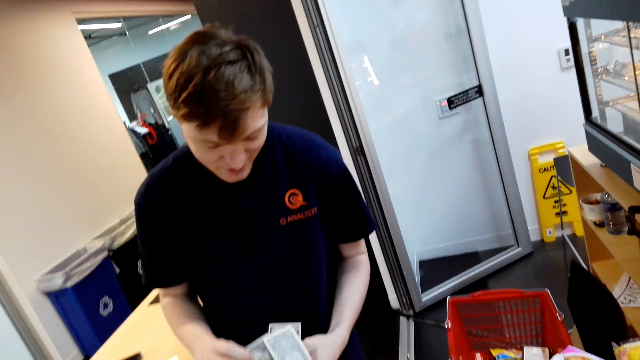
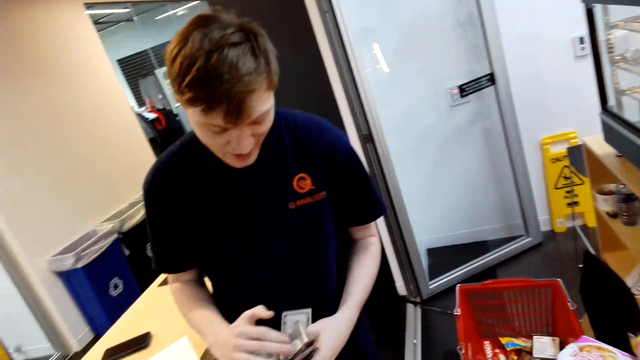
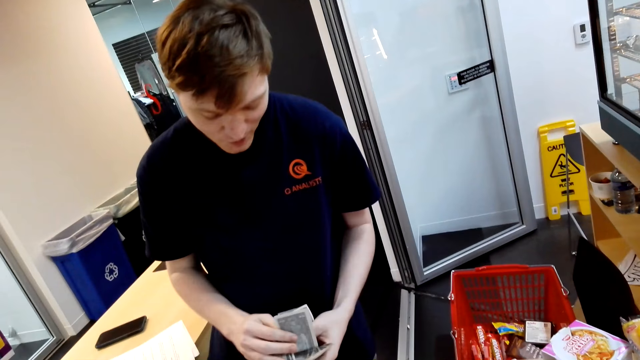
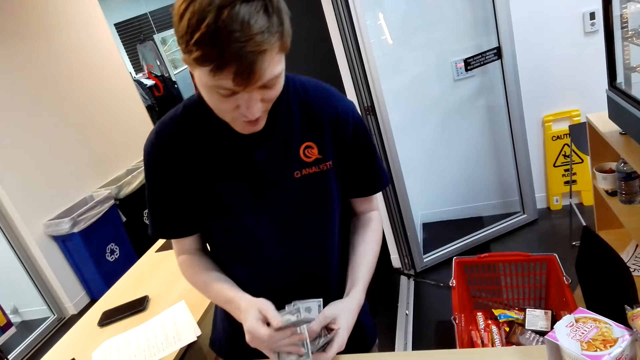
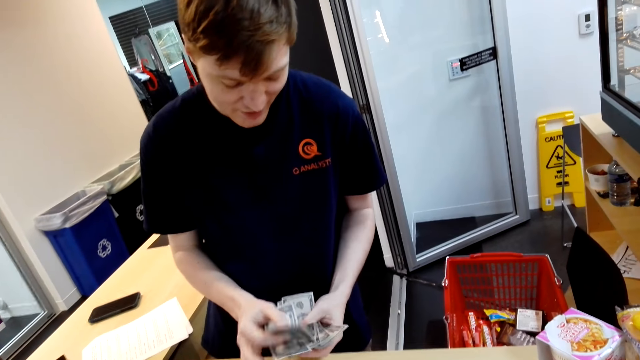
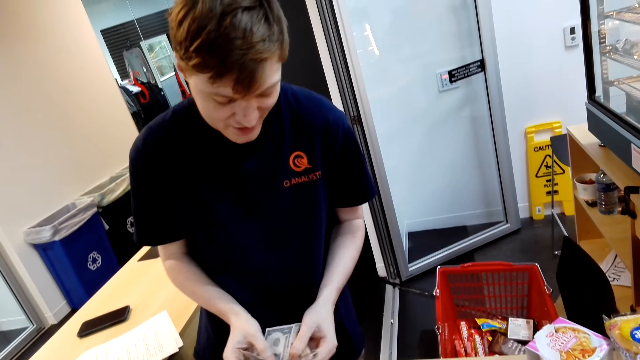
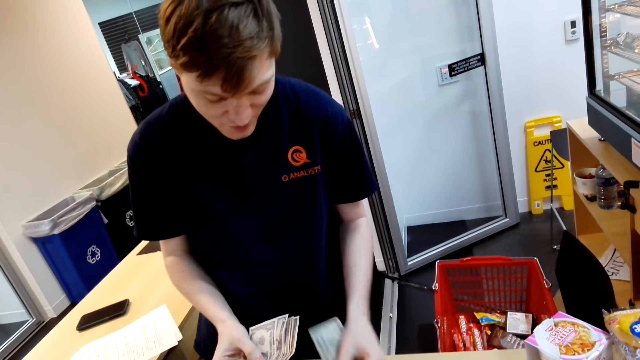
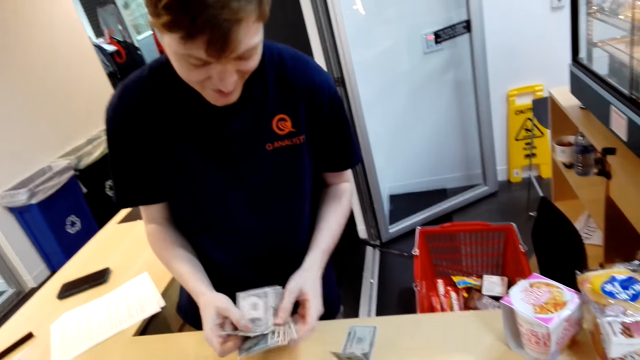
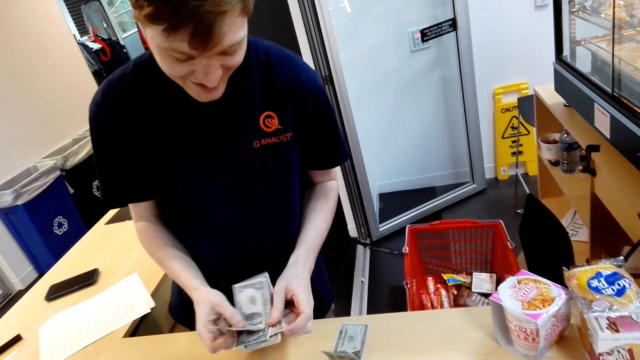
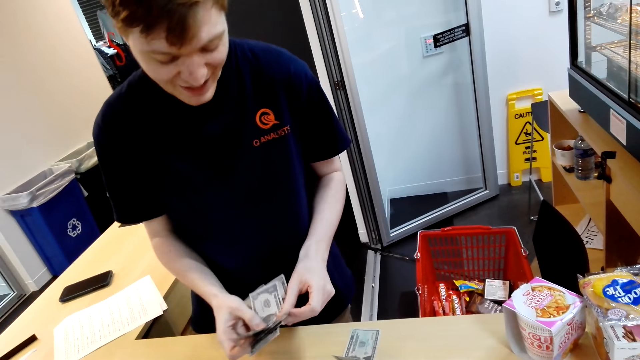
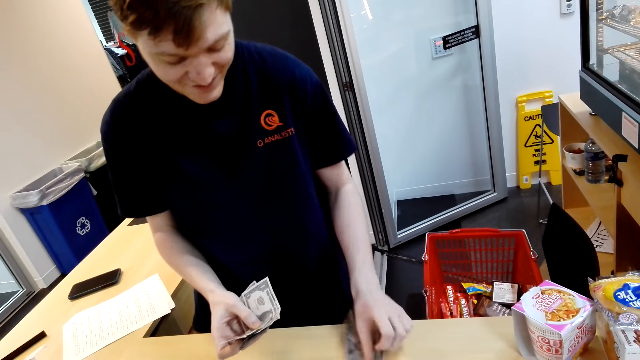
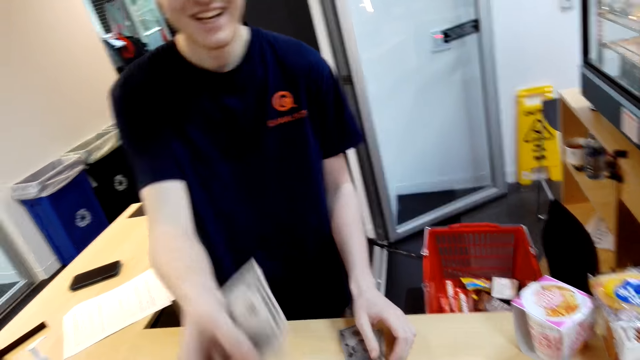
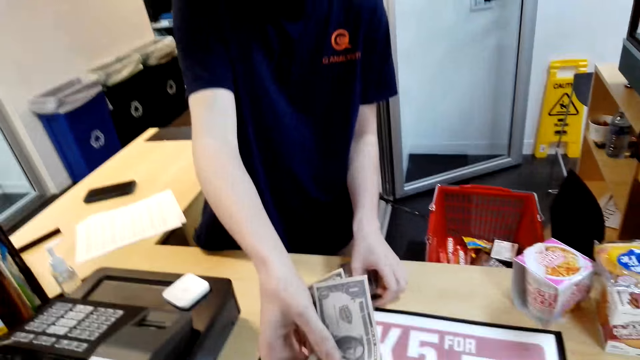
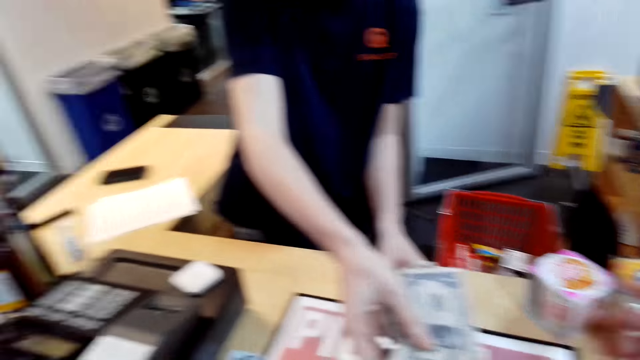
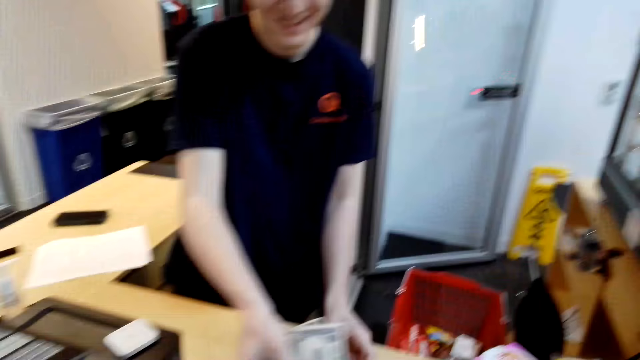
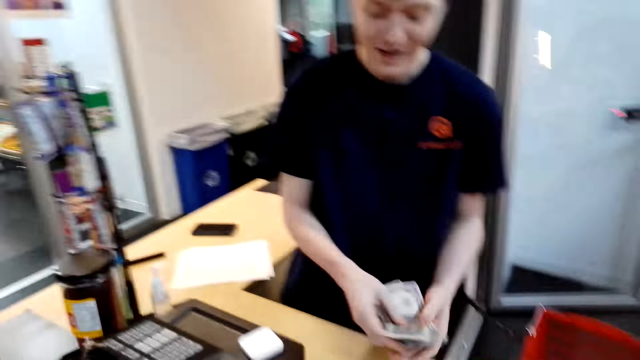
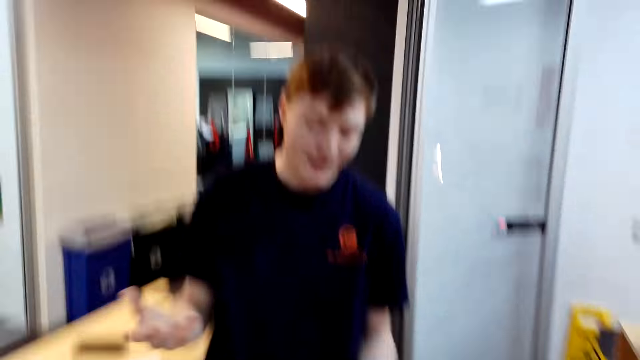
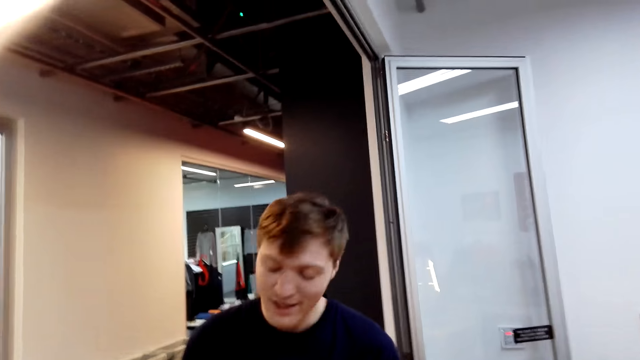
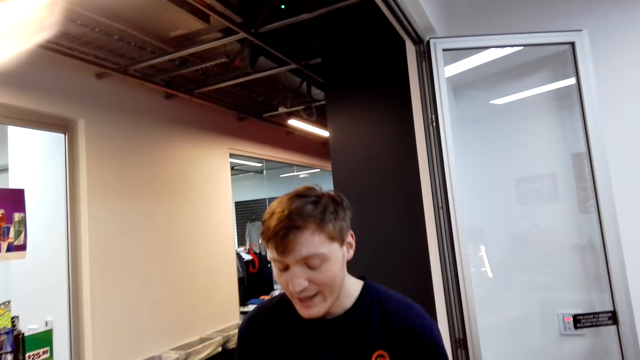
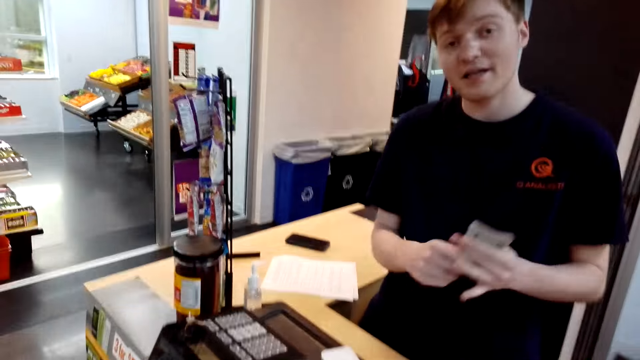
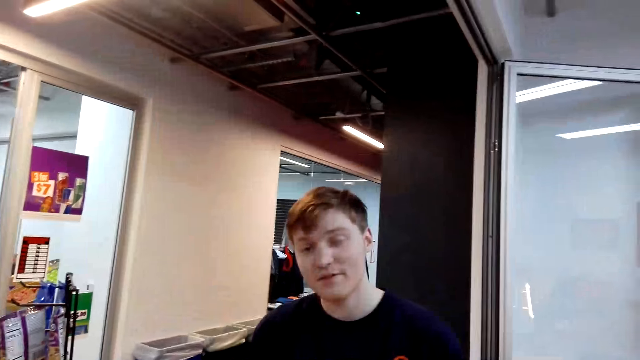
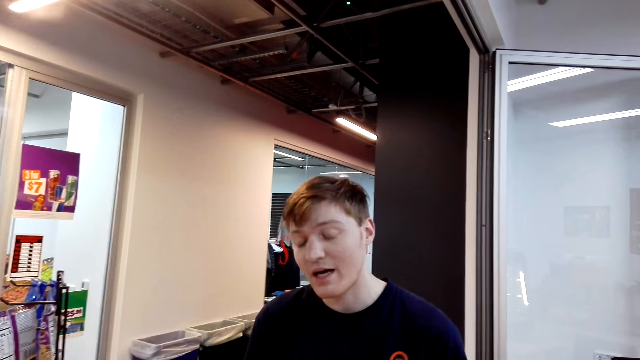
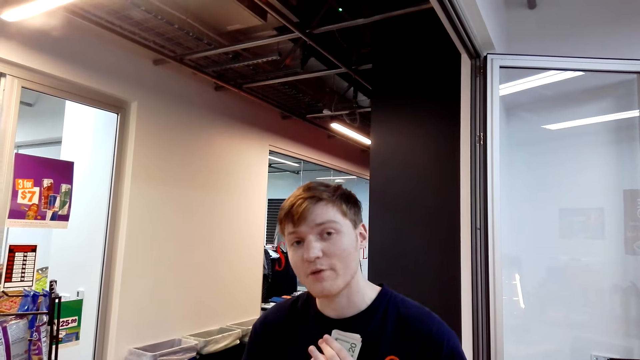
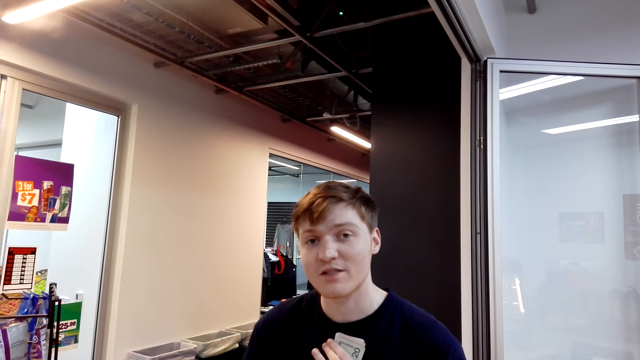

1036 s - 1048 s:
The cashier speaks to the camera wearer, counts money, puts the cash down and gives the cash to the camera wearer. The camera wearer moves the hand. They speak with the cashier. The cashier speaks to the camera wearer and holds the cash.

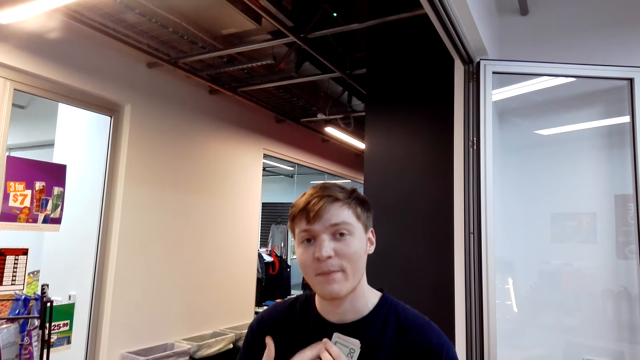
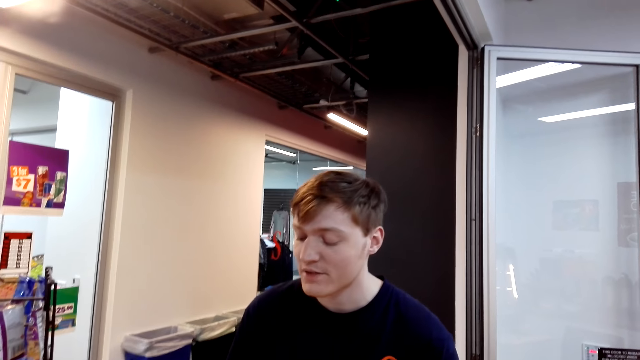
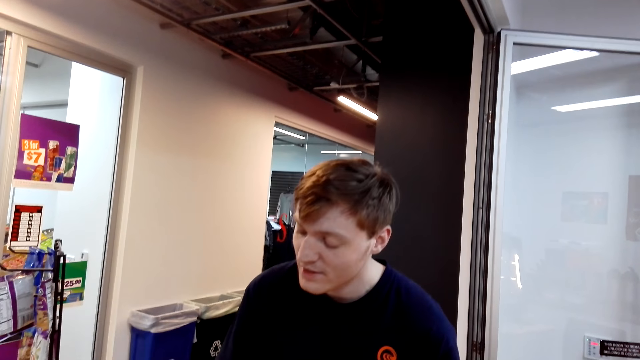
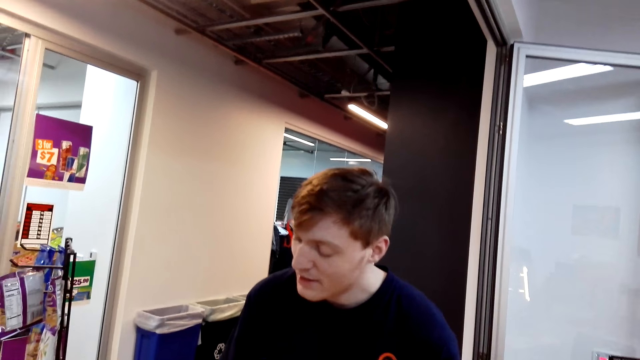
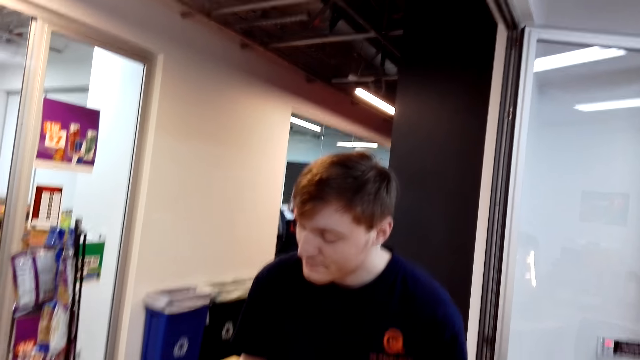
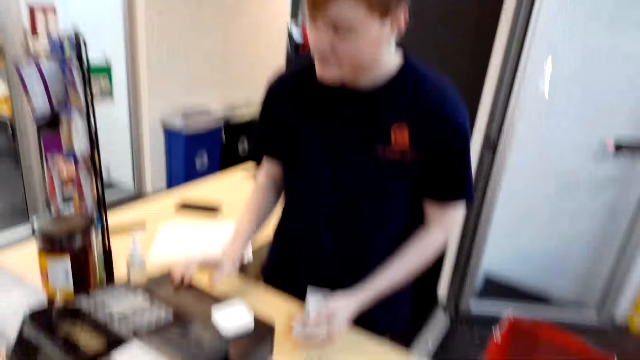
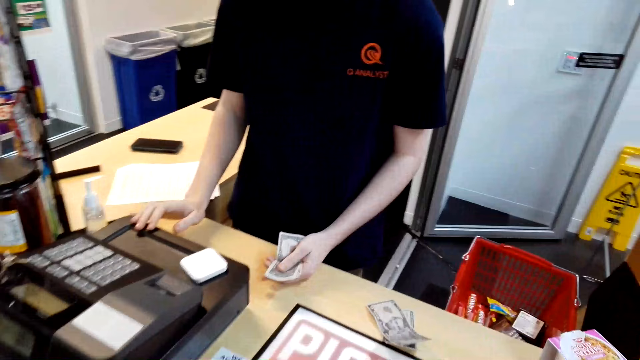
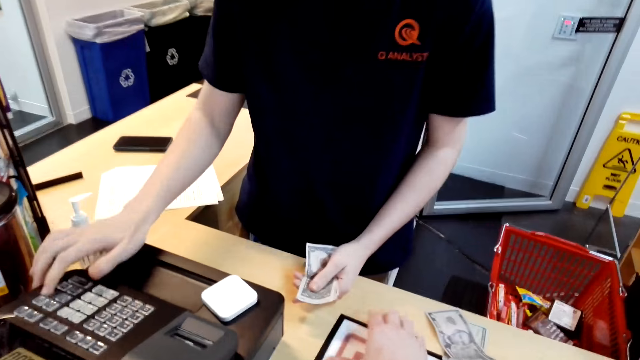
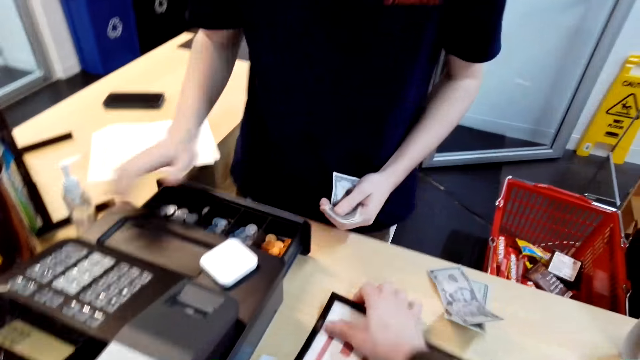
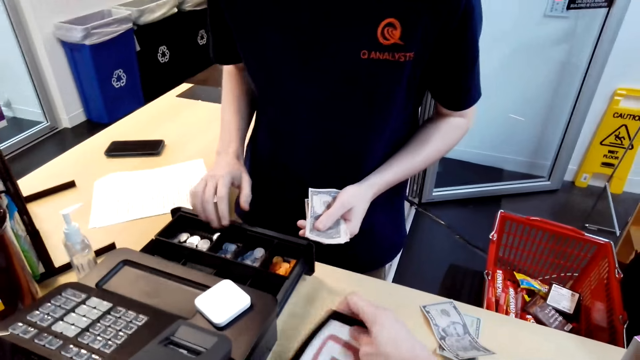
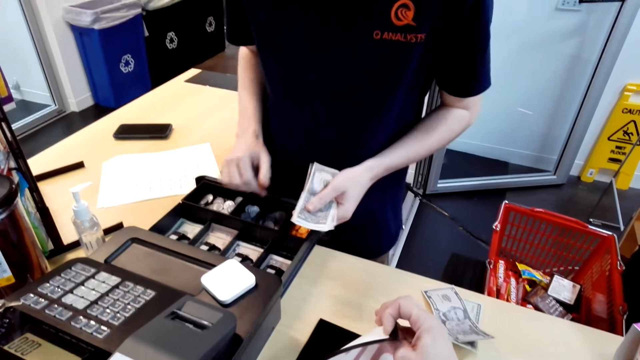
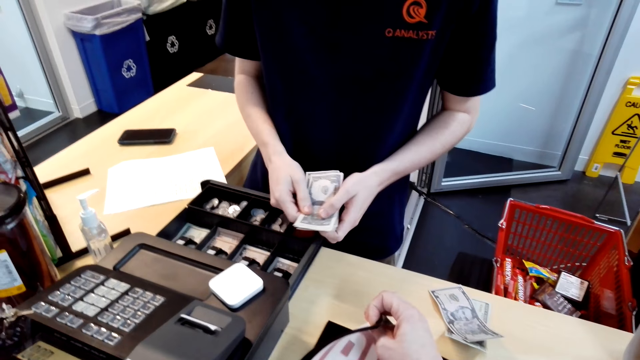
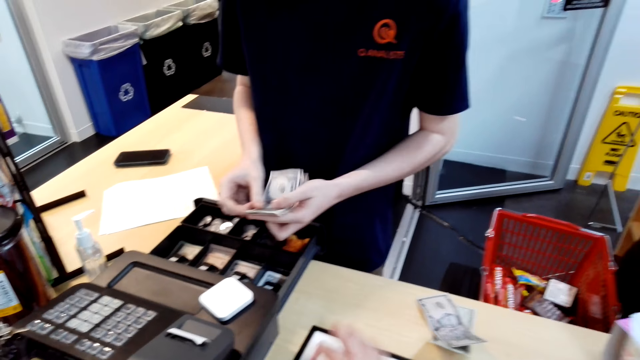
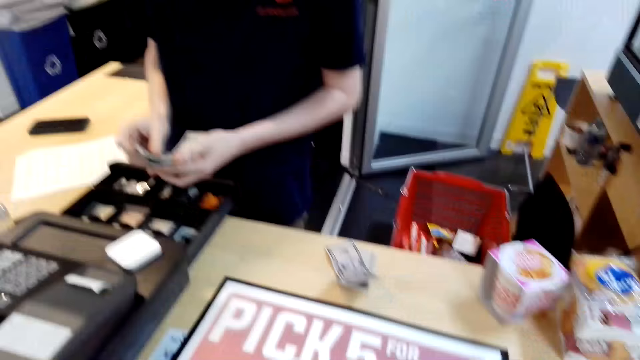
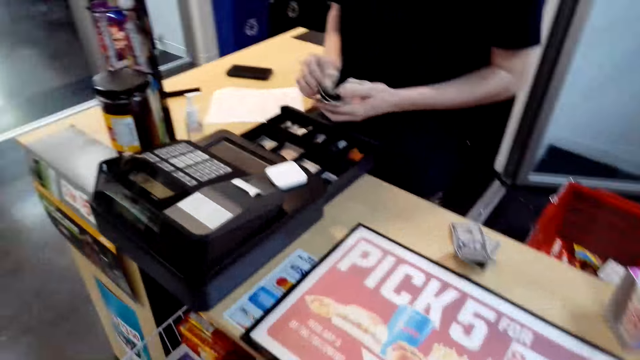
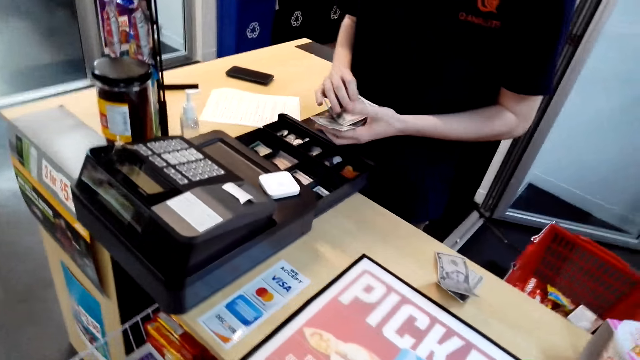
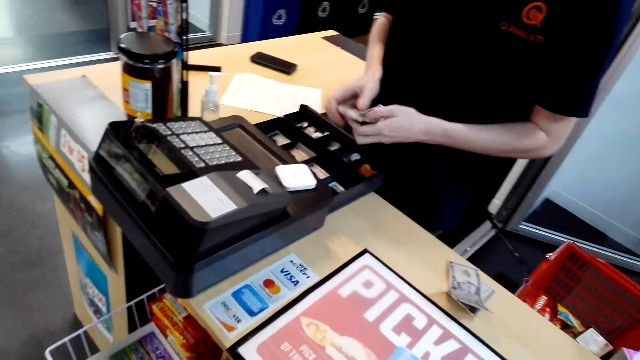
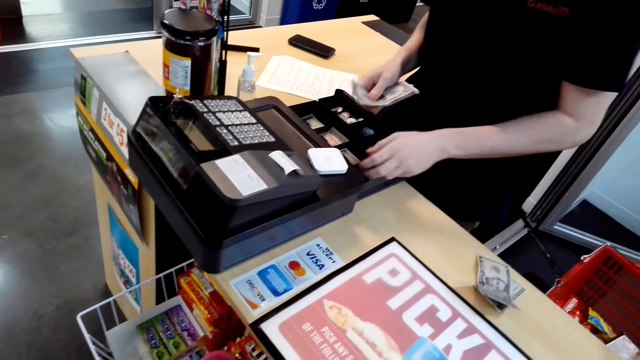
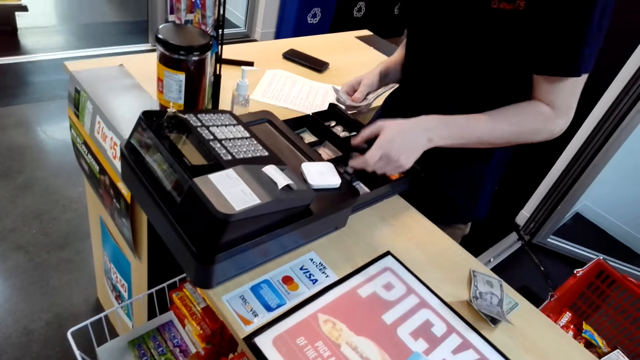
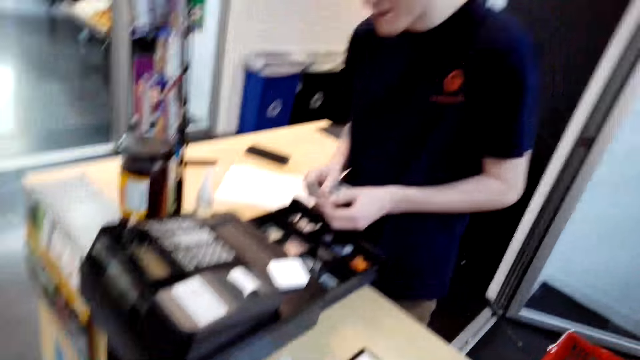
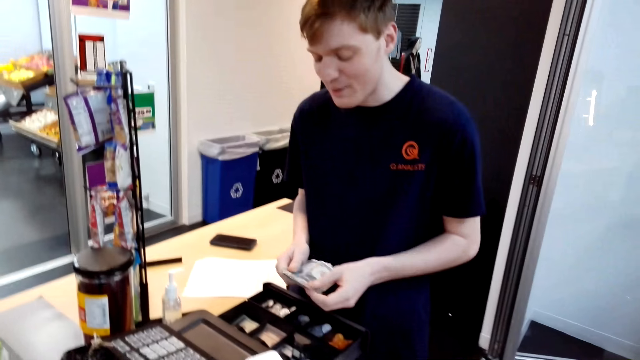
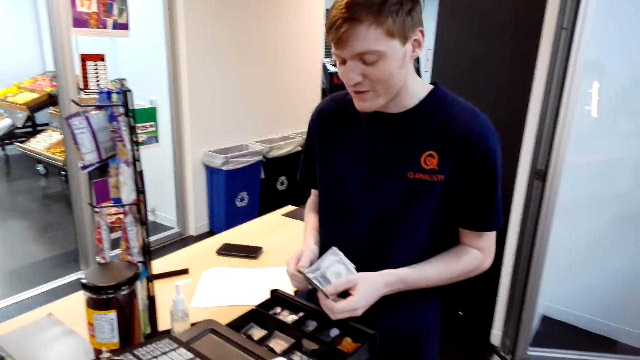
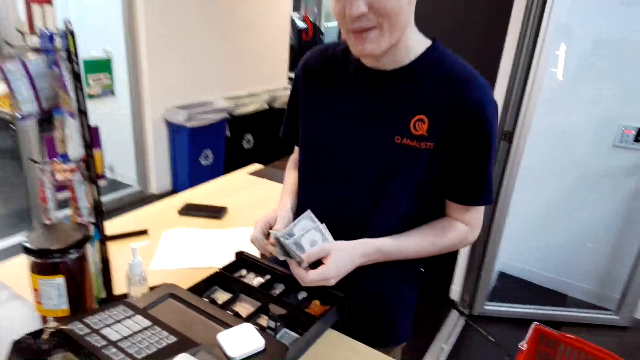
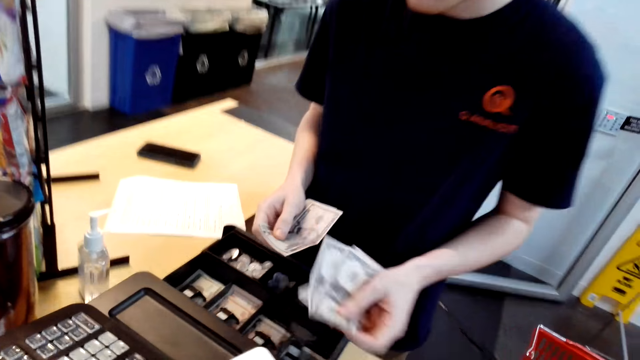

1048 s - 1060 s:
The cashier talks to the camera wearer. The camera wearer speaks with the cashier. The cashier uses the cashier machine. The camera wearer moves the mat on the desk. The cashier presses the cash register machine and opens the drawer. The camera wearer speaks with the cashier. The cashier moves the cash, speaks to the camera wearer, and moves something on the drawer.
